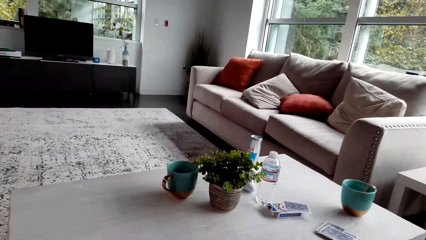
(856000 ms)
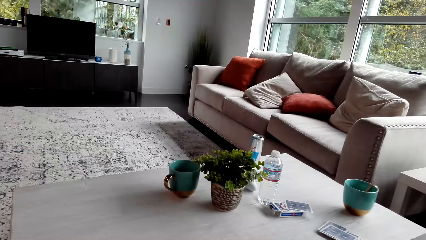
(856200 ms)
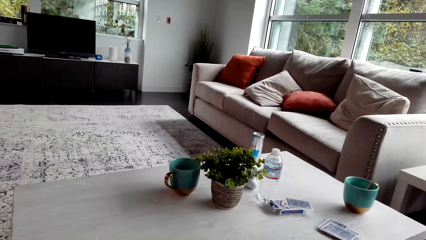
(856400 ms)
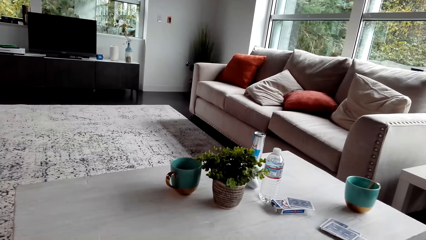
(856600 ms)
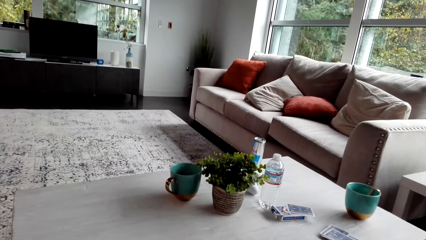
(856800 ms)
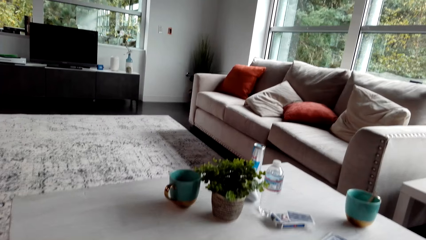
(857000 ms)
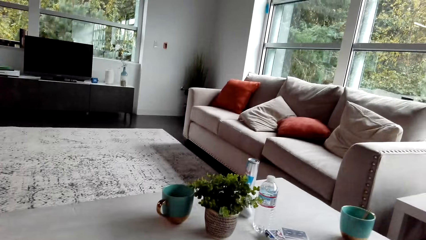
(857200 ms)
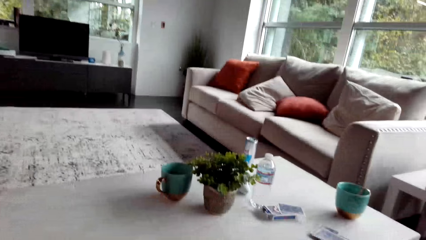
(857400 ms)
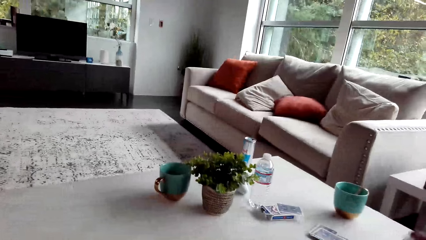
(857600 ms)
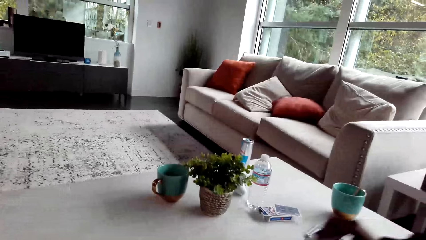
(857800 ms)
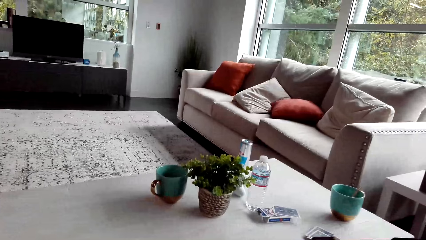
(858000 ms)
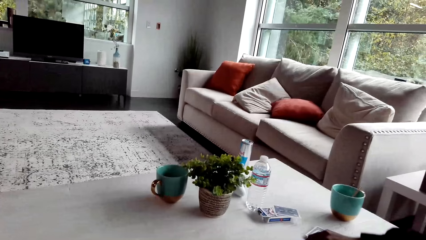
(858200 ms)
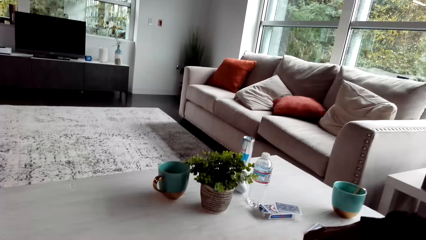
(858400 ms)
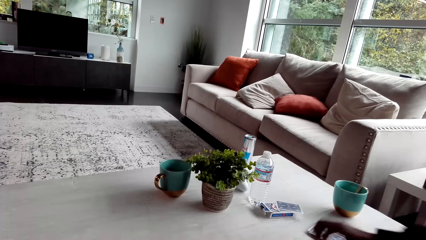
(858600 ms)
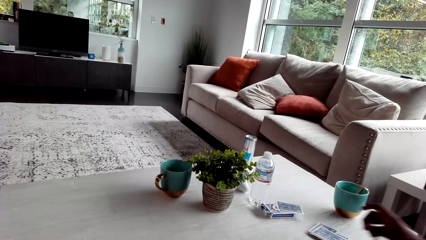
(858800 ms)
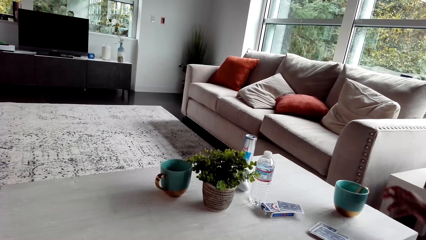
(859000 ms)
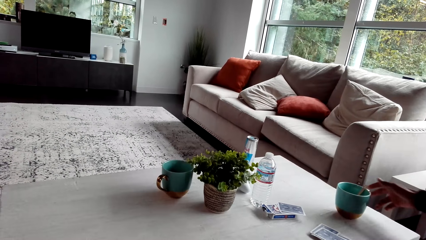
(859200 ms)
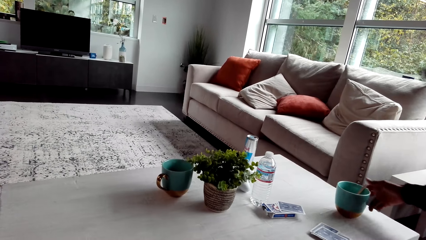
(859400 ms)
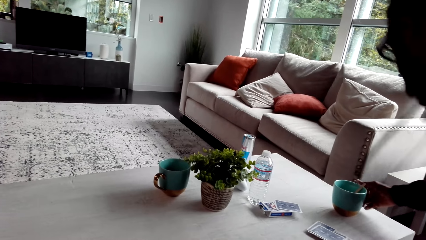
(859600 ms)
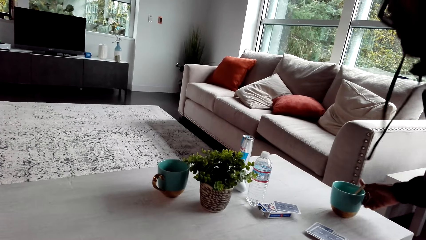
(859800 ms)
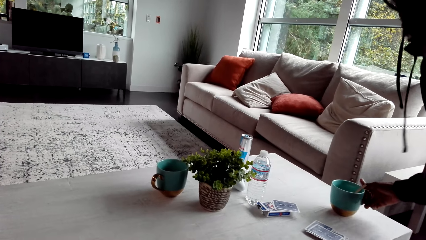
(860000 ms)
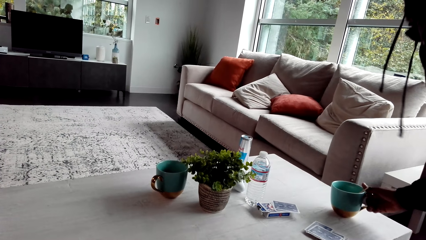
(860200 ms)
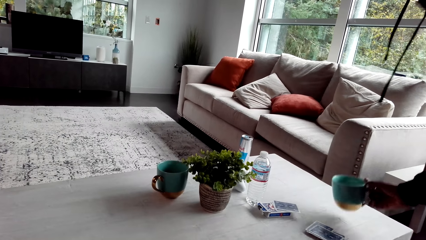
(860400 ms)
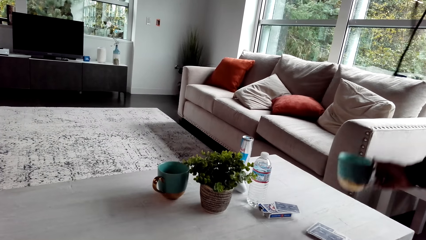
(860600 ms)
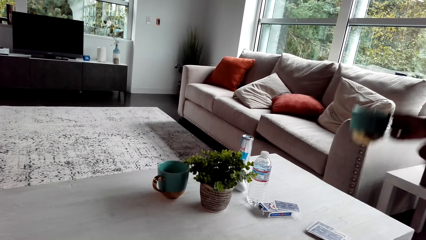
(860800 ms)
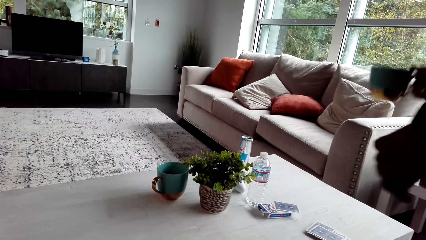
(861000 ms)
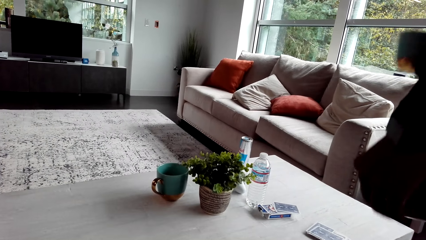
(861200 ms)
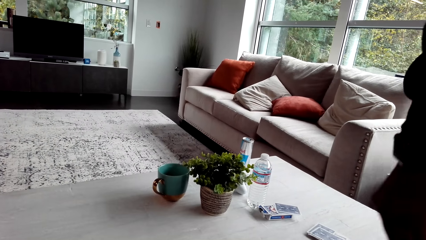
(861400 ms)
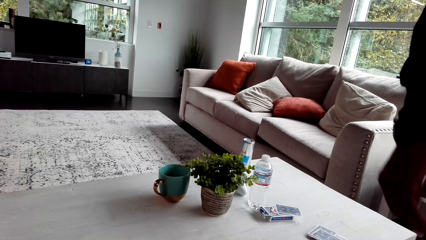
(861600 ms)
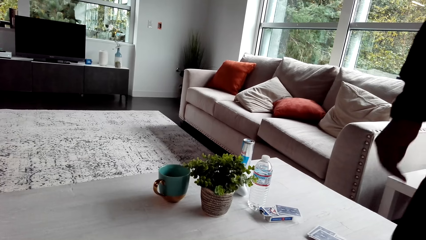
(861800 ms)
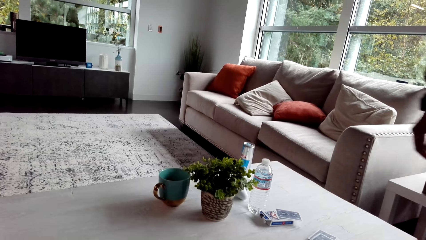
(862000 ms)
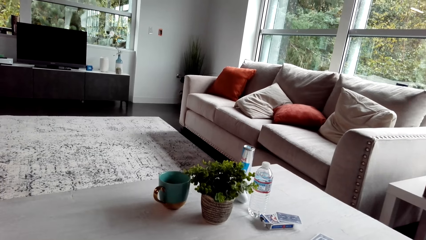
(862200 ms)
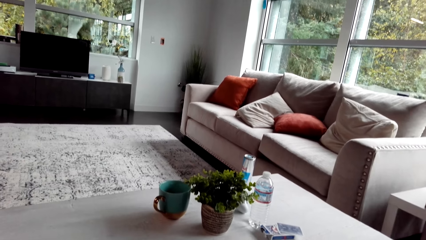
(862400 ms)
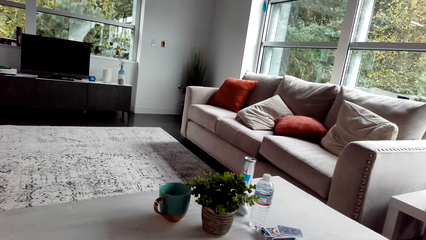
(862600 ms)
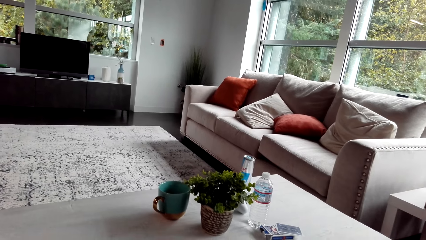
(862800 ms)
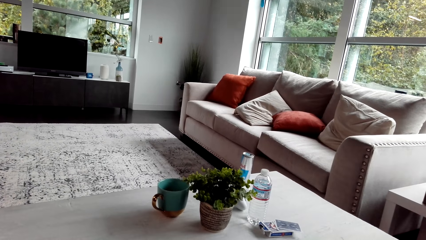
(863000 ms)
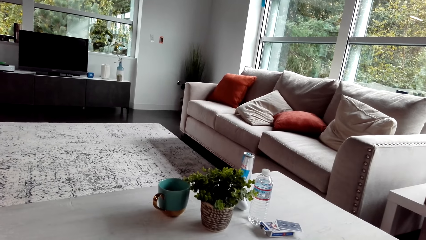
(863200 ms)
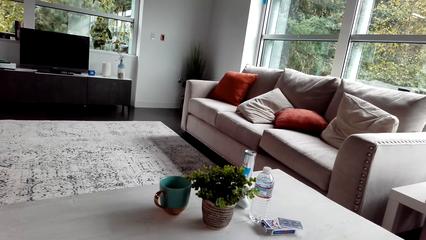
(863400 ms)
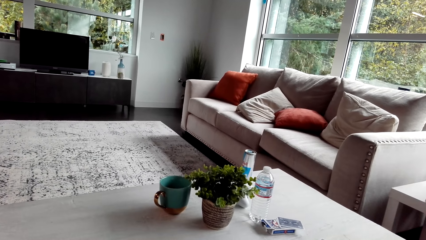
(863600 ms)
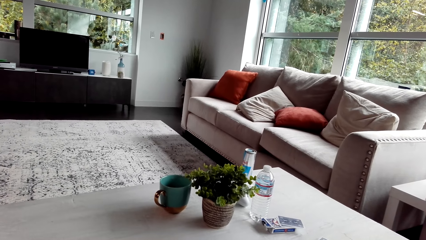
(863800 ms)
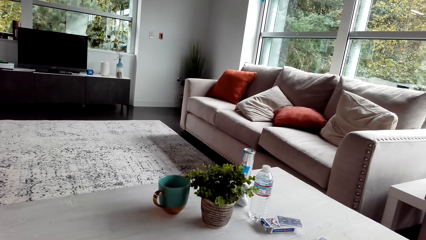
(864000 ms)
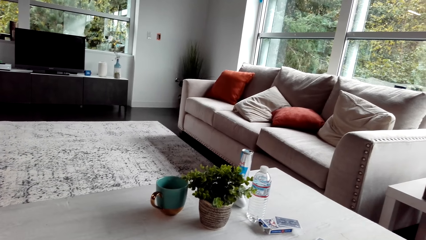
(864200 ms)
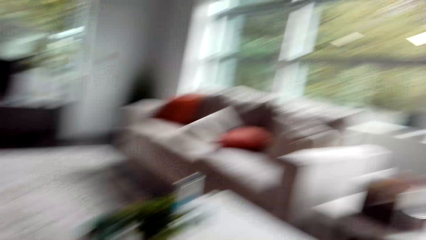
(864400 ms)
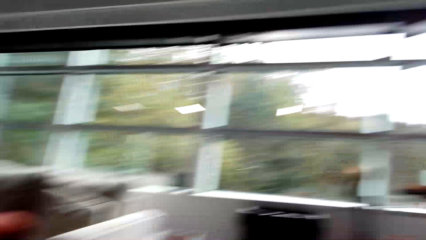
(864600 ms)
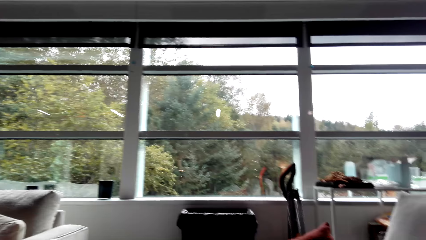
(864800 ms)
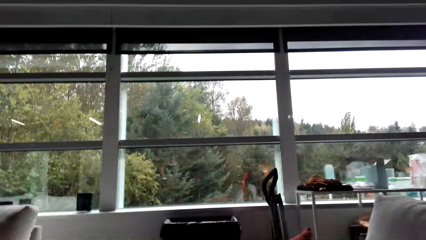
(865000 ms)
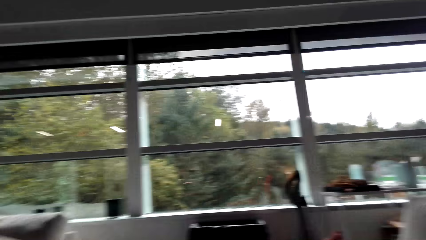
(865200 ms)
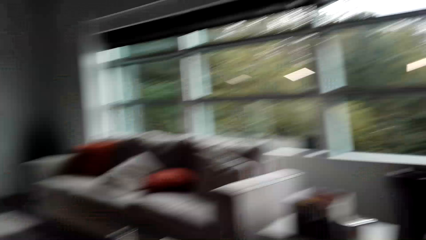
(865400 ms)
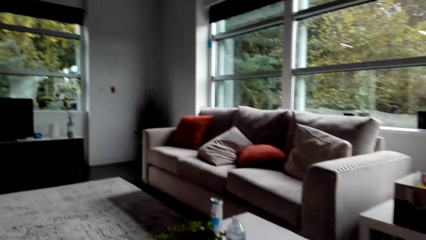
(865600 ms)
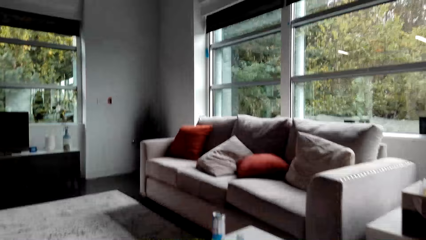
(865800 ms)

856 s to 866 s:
A person drops cards on the table. The camera wearer converses with the person. The person holds a cup, stands up, and picks up the cup. The camera wearer looks around. They check around the room.

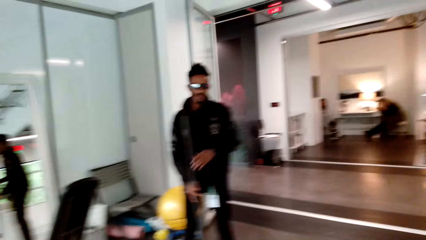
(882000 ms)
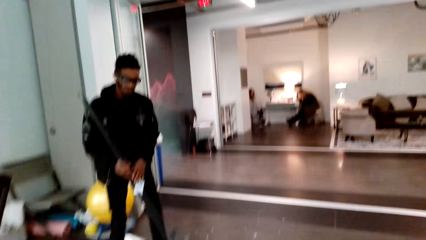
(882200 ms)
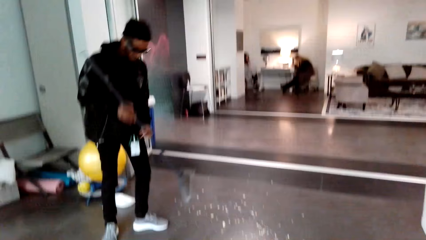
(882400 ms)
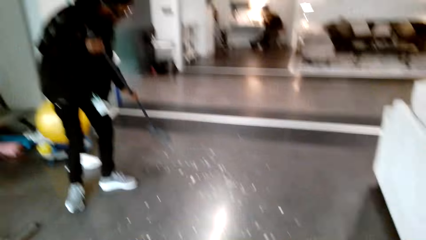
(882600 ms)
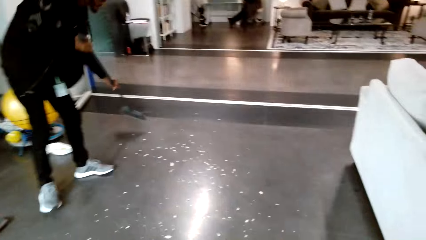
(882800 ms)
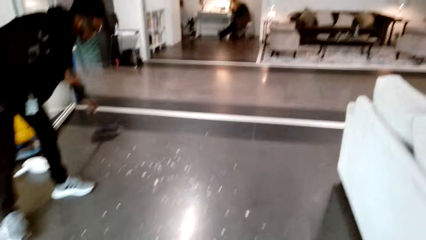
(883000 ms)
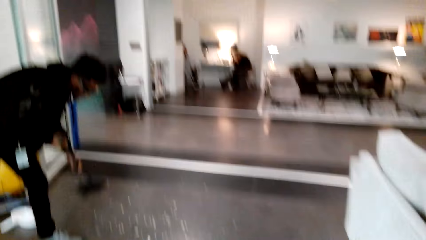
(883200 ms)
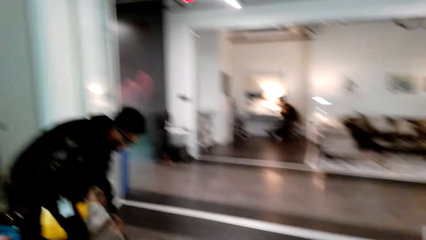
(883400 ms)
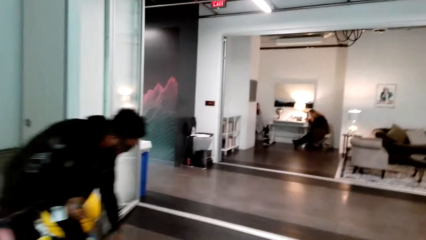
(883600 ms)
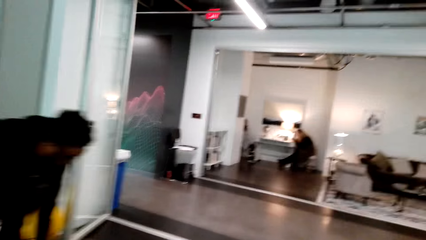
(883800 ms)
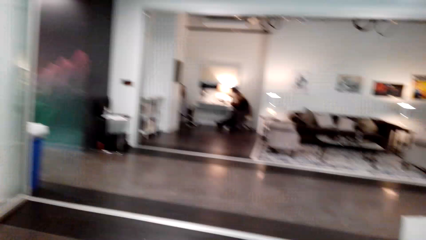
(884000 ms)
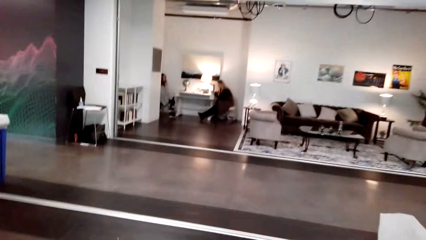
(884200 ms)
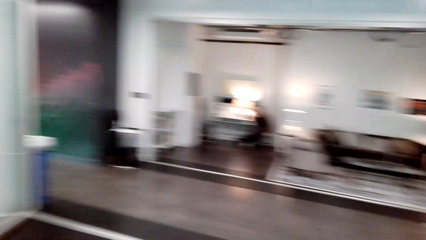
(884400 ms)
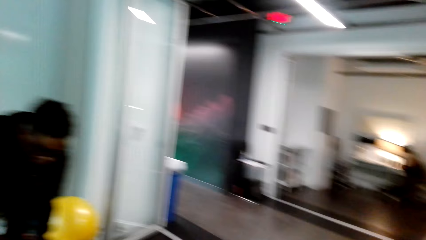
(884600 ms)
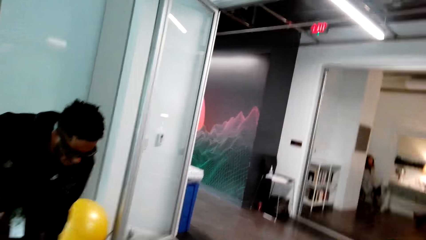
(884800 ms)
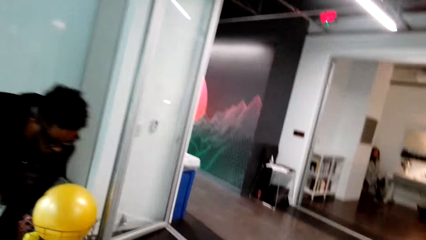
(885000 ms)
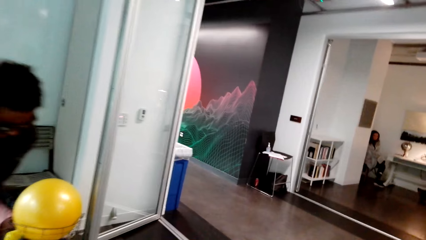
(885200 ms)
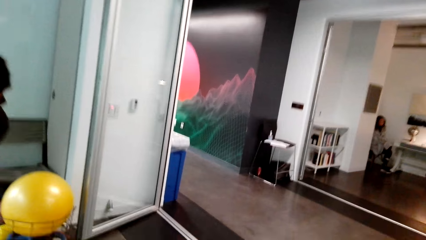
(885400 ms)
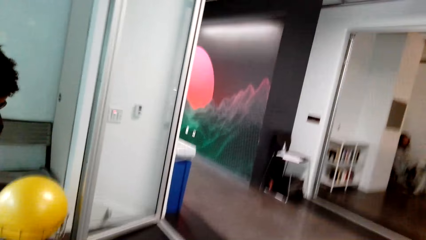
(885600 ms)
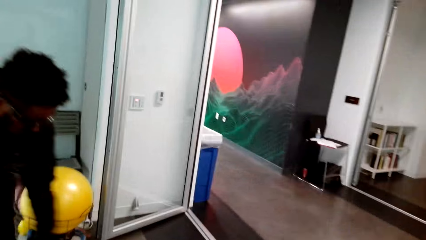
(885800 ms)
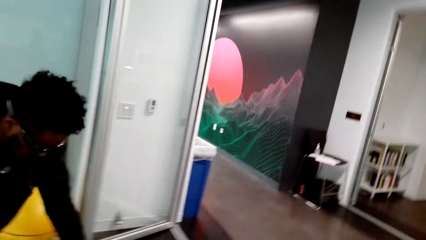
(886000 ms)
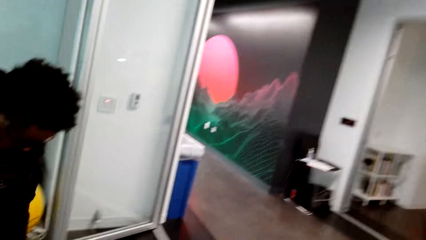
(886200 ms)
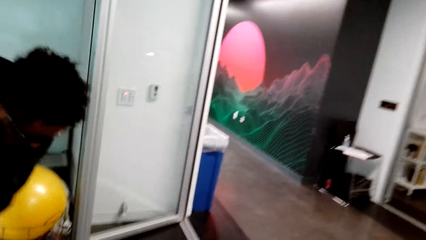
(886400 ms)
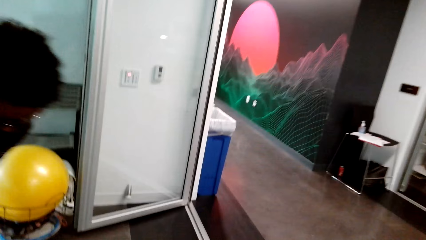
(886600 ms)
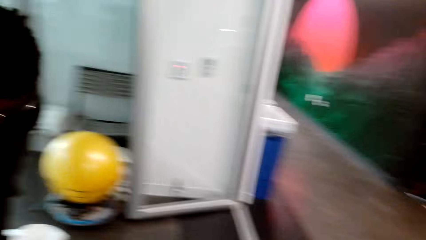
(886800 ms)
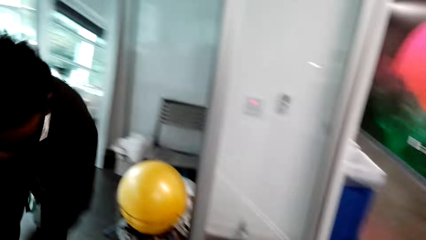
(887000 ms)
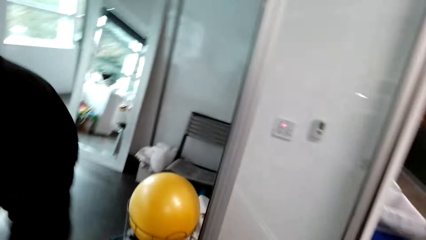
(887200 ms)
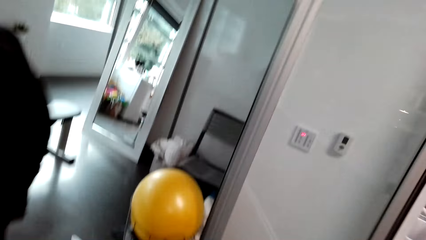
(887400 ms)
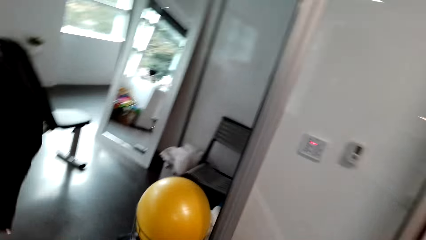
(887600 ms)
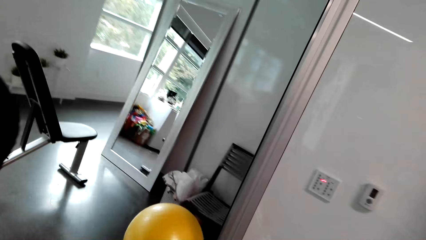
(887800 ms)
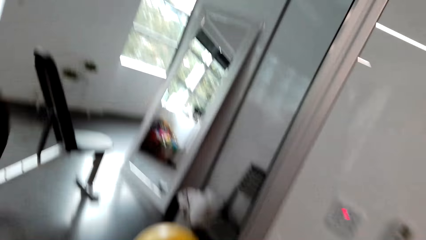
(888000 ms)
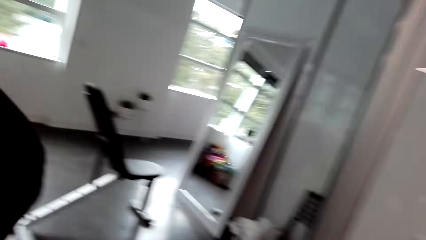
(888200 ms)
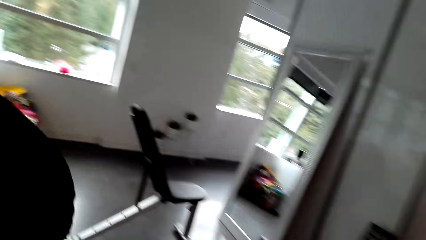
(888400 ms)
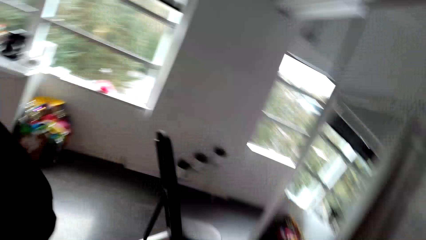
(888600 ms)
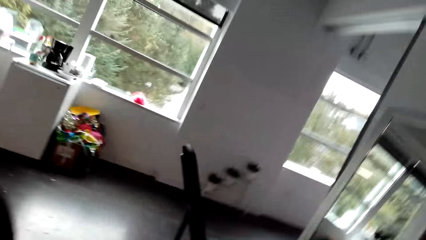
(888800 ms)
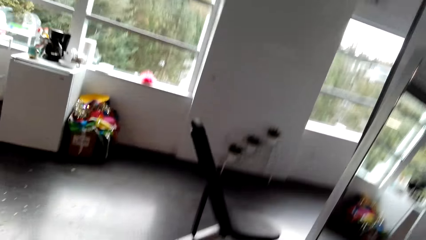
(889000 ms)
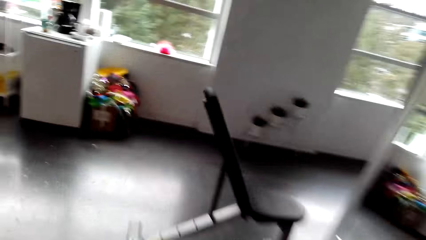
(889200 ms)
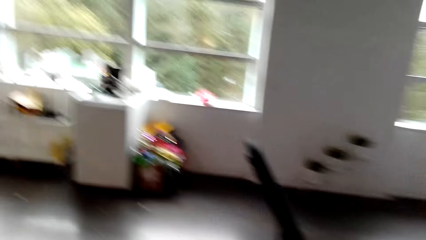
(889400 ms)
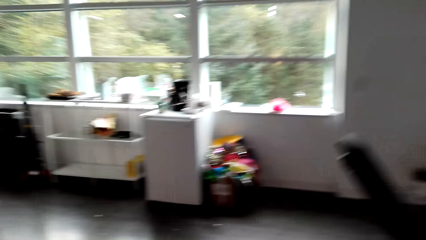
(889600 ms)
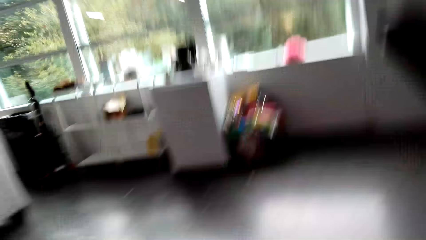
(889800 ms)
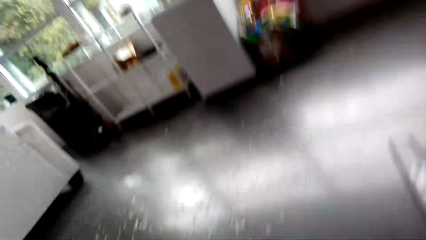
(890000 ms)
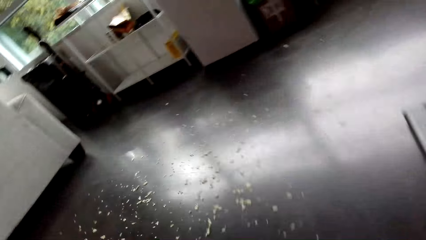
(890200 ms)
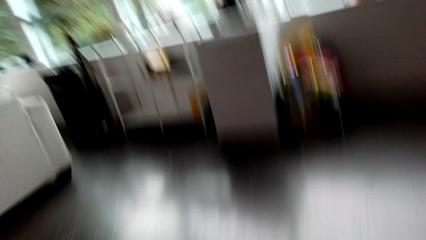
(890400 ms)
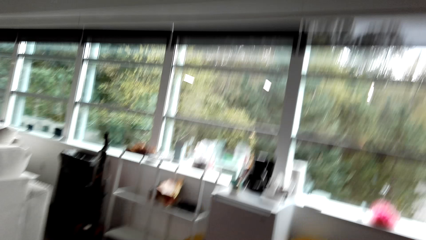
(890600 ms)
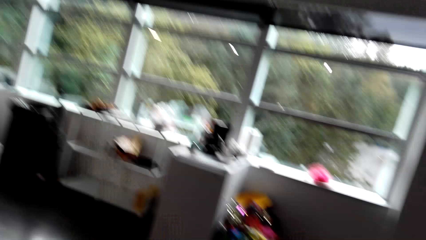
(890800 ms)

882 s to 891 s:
The camera wearer walks around the room.
